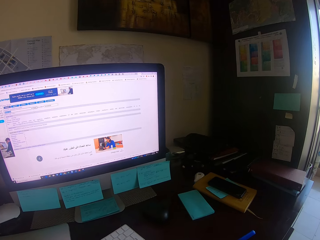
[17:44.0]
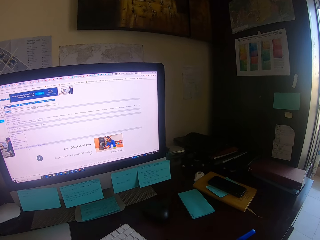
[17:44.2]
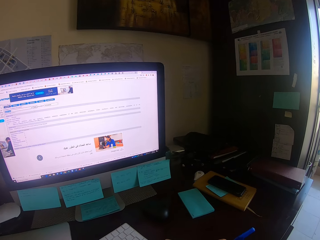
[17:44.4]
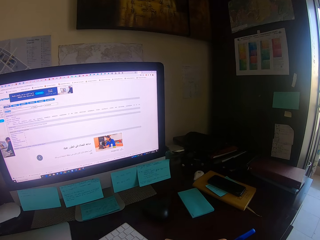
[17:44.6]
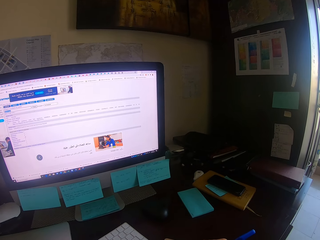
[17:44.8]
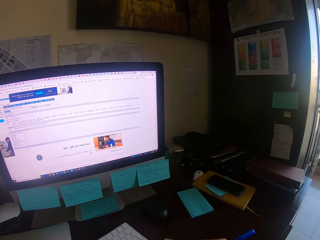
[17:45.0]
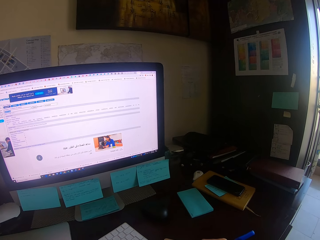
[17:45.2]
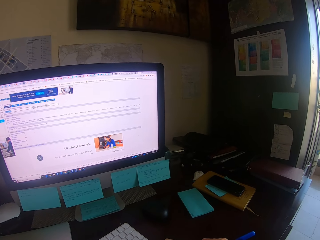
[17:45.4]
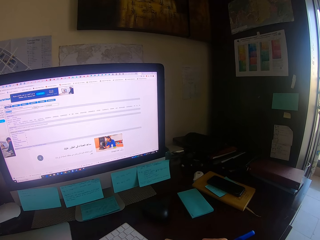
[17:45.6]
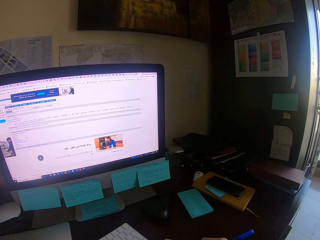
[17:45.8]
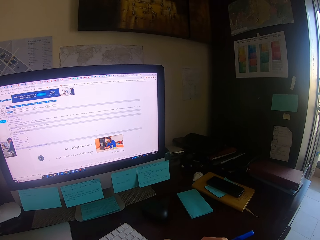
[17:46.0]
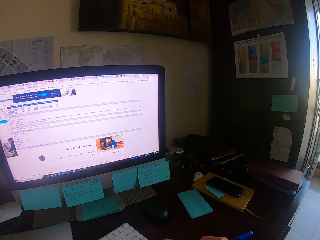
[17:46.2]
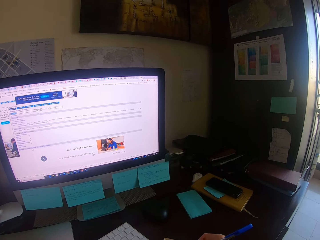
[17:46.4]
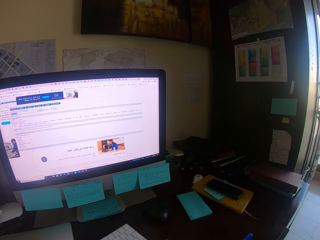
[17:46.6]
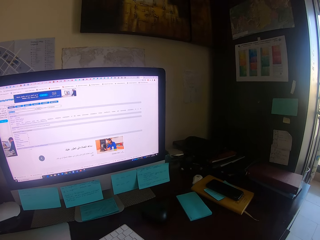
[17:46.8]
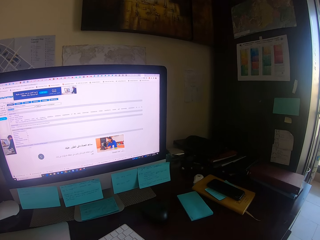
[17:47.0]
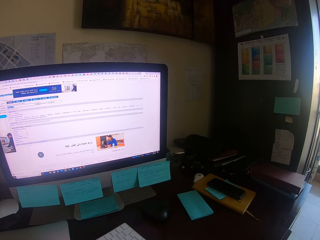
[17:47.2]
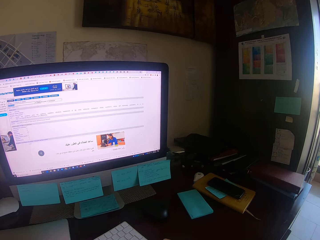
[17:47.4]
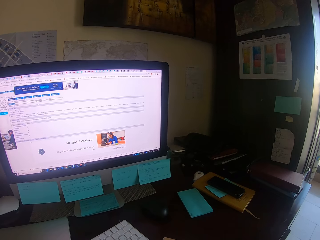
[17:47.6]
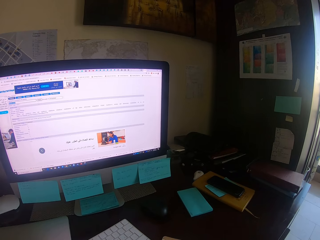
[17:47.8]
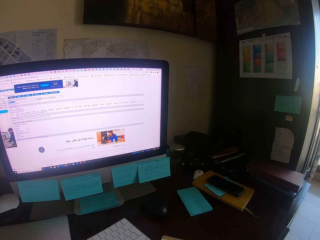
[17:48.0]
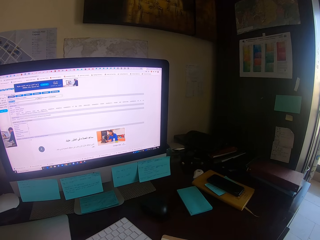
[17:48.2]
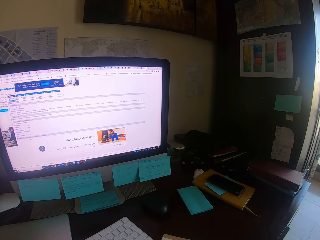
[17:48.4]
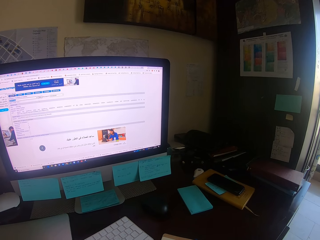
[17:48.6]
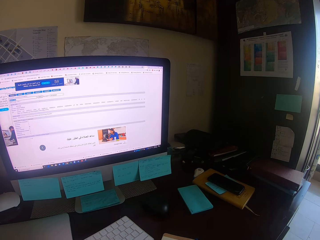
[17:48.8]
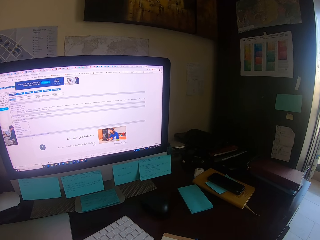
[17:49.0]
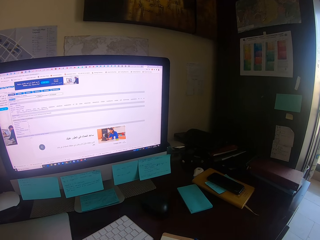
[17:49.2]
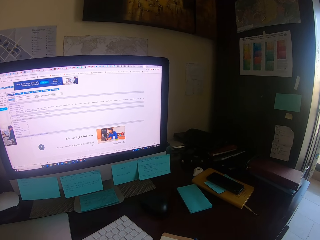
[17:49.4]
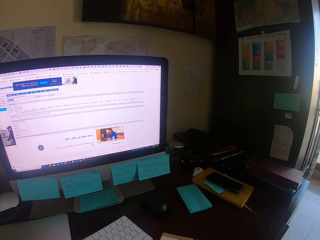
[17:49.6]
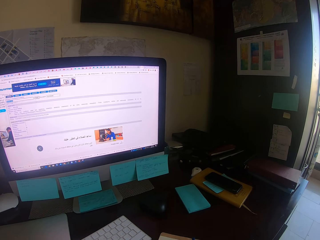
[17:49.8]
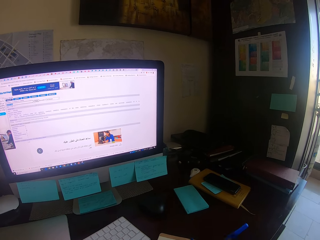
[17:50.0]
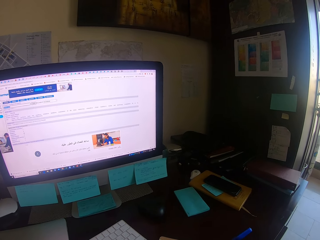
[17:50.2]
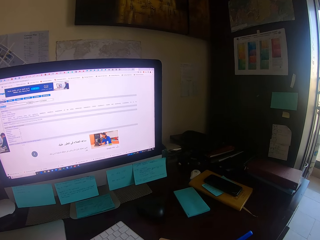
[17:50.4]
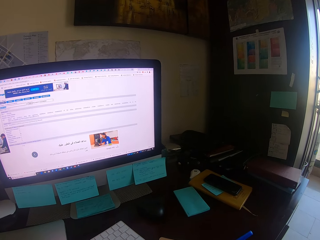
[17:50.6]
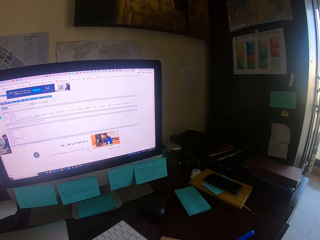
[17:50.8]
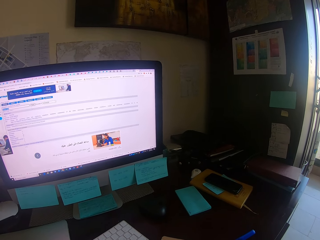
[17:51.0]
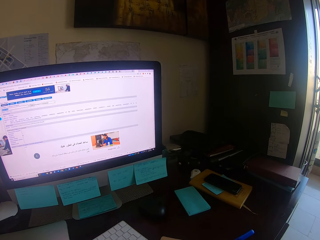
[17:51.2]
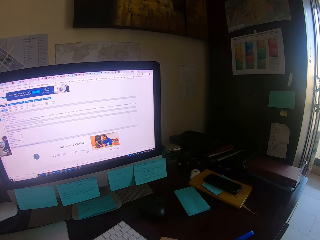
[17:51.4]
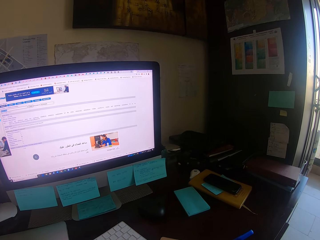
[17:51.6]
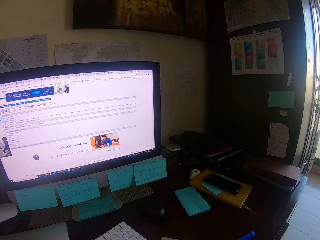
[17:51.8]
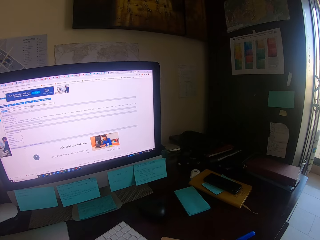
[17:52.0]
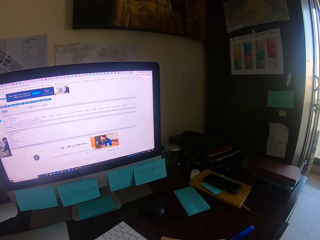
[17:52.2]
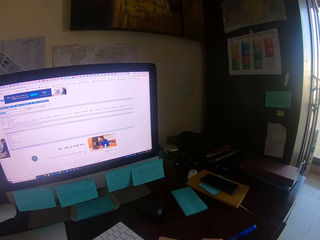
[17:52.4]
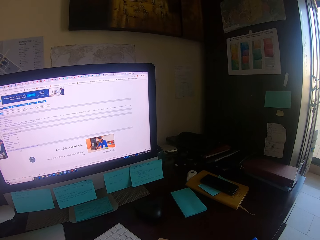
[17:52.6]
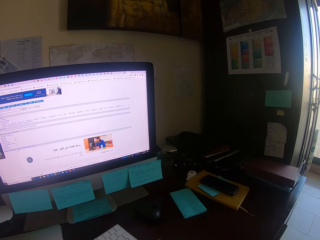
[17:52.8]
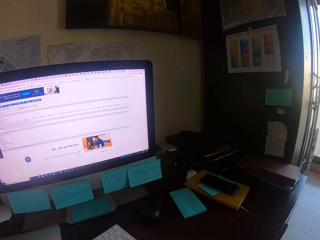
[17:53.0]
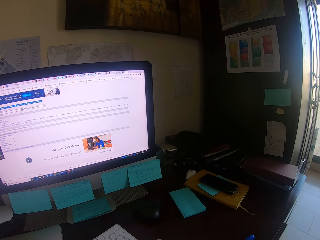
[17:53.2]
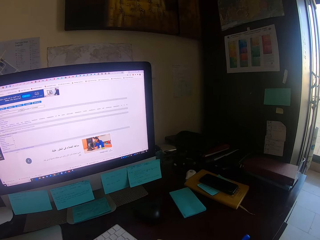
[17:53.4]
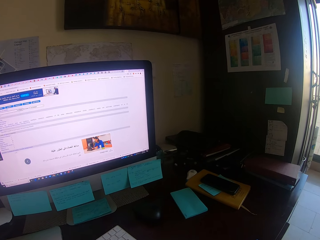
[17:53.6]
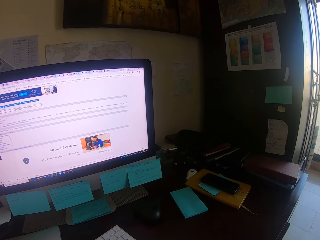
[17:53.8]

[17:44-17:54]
The camera wearer focuses on a computer.

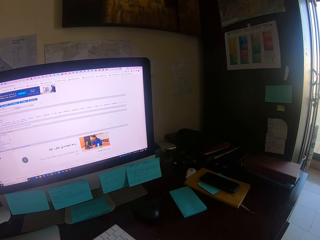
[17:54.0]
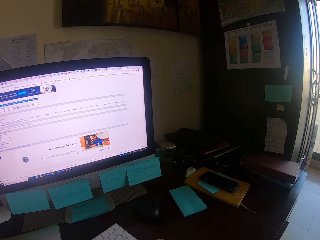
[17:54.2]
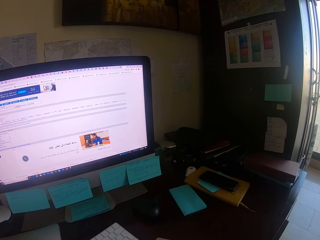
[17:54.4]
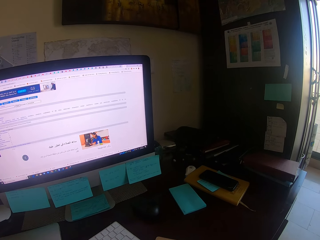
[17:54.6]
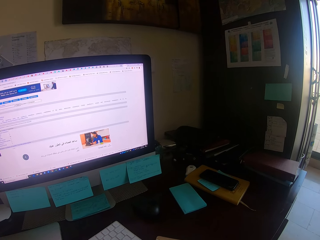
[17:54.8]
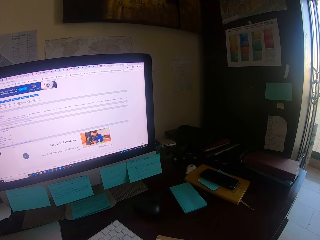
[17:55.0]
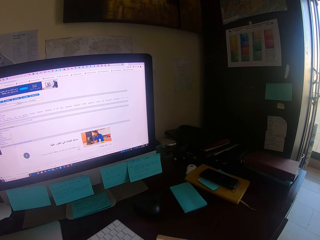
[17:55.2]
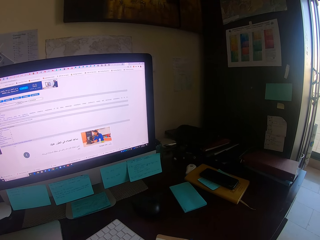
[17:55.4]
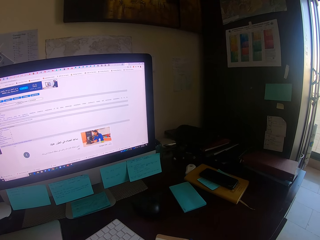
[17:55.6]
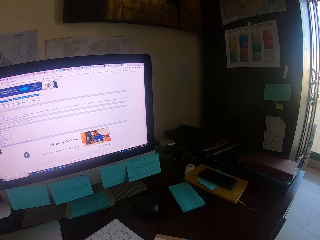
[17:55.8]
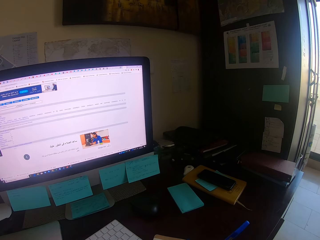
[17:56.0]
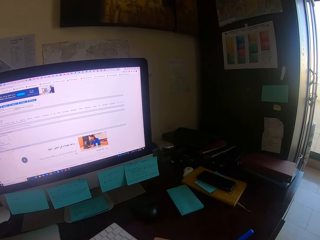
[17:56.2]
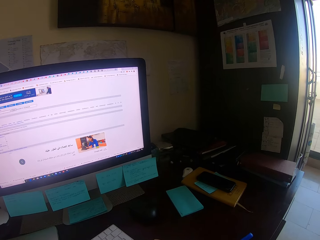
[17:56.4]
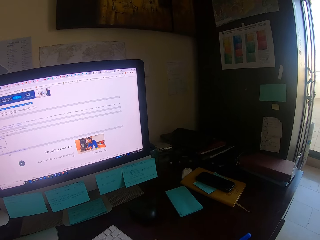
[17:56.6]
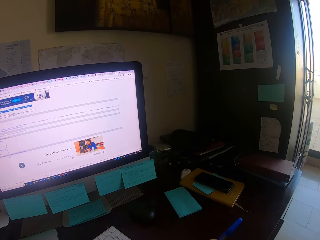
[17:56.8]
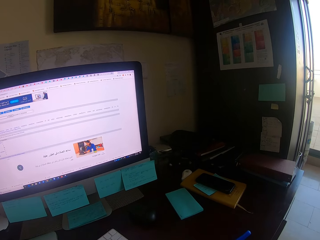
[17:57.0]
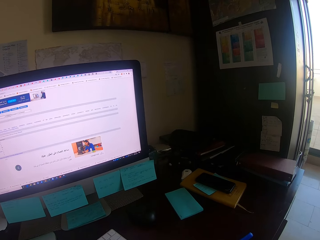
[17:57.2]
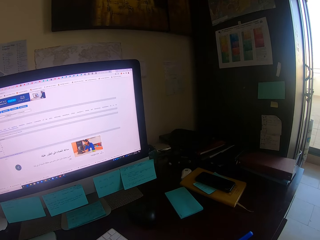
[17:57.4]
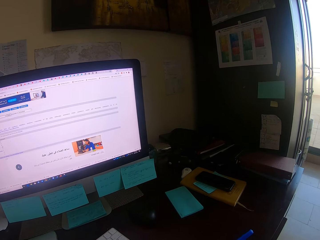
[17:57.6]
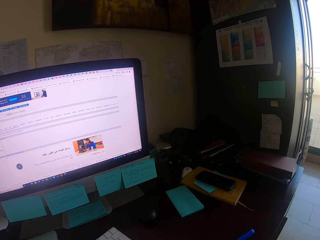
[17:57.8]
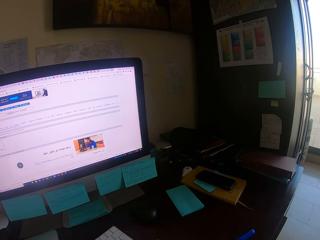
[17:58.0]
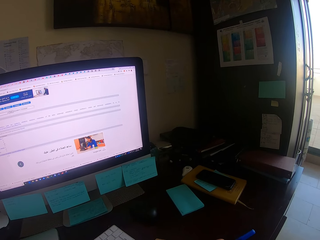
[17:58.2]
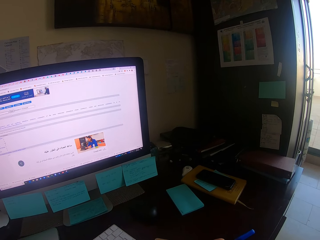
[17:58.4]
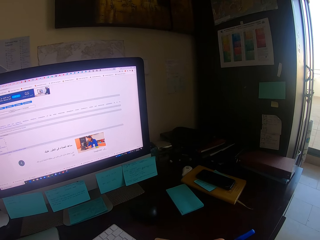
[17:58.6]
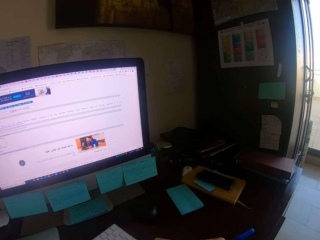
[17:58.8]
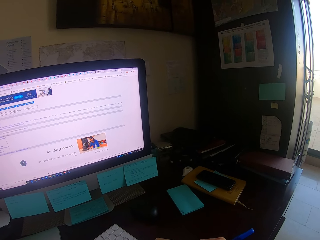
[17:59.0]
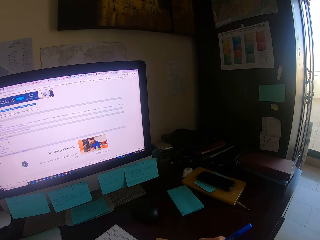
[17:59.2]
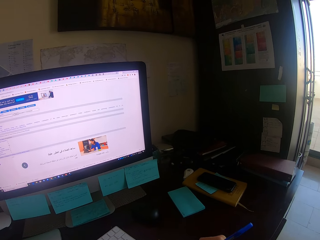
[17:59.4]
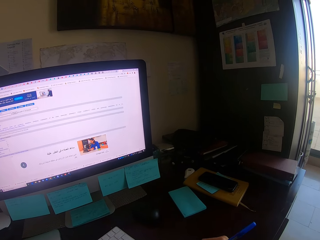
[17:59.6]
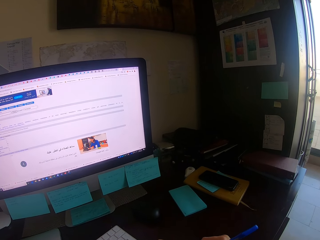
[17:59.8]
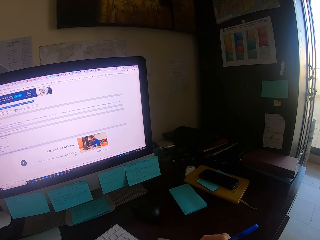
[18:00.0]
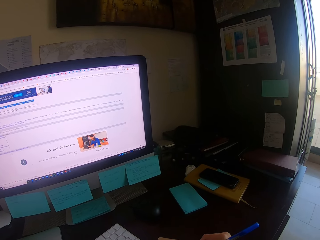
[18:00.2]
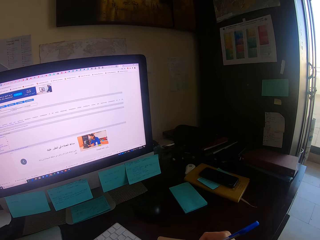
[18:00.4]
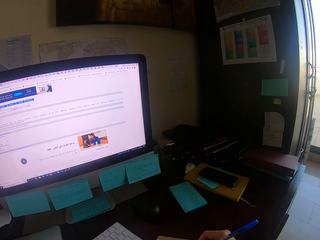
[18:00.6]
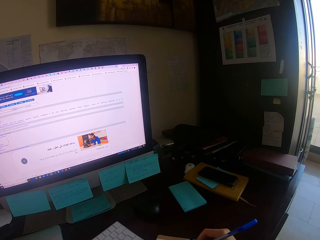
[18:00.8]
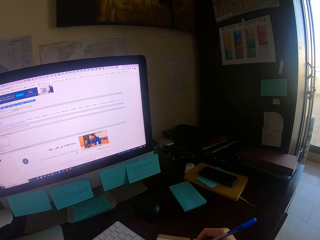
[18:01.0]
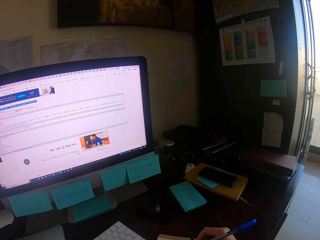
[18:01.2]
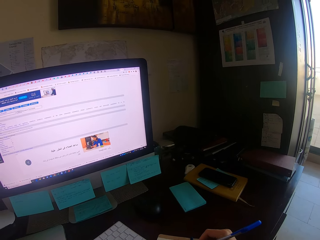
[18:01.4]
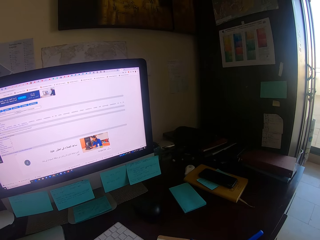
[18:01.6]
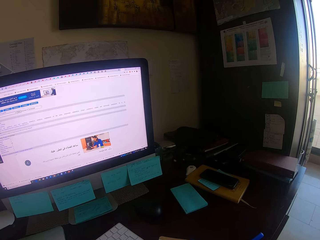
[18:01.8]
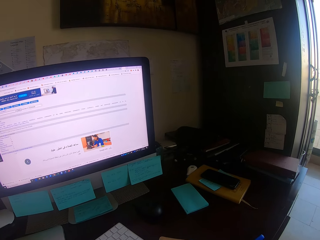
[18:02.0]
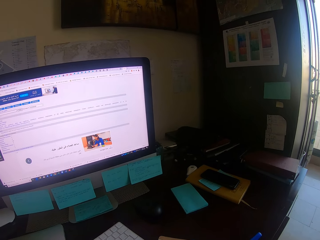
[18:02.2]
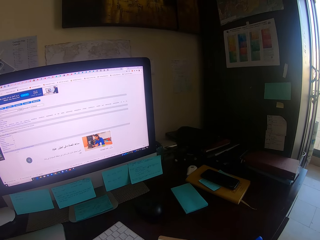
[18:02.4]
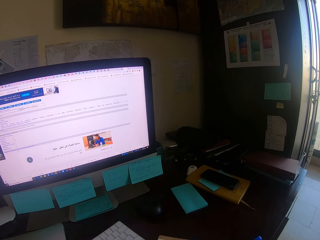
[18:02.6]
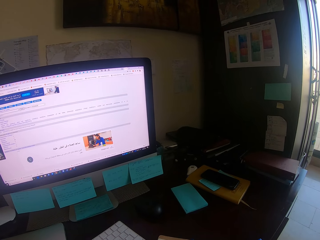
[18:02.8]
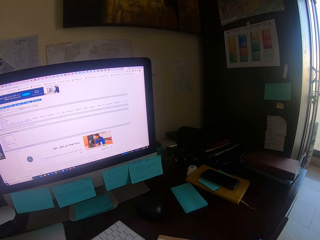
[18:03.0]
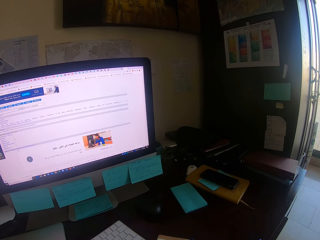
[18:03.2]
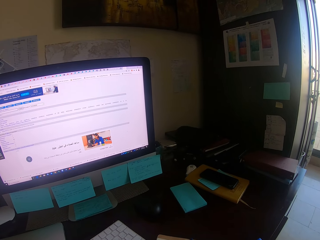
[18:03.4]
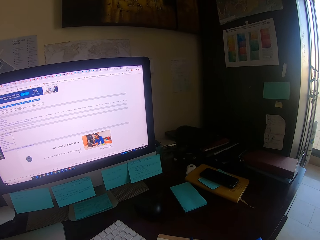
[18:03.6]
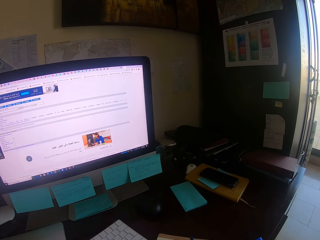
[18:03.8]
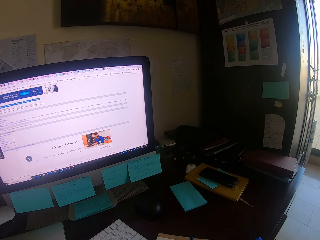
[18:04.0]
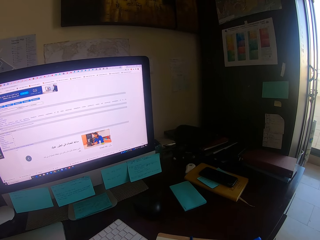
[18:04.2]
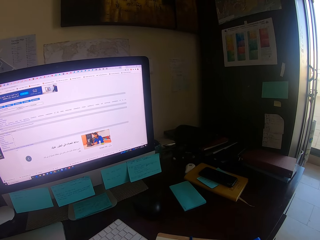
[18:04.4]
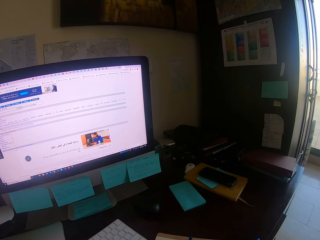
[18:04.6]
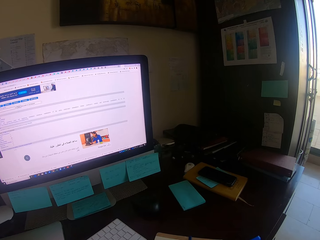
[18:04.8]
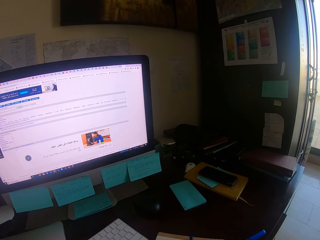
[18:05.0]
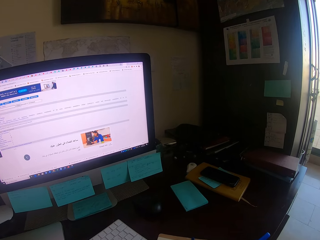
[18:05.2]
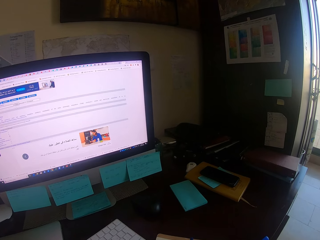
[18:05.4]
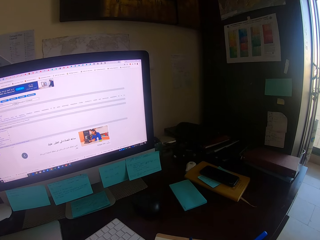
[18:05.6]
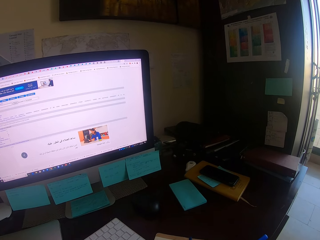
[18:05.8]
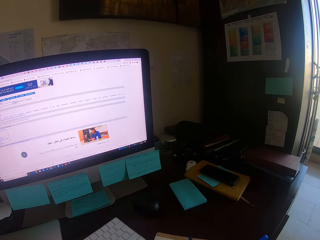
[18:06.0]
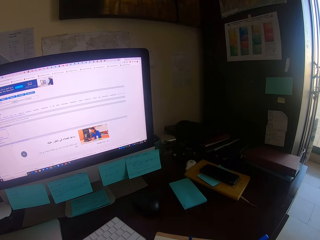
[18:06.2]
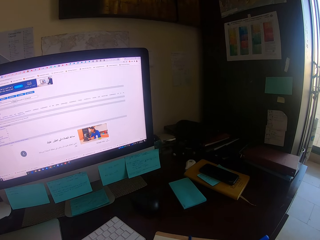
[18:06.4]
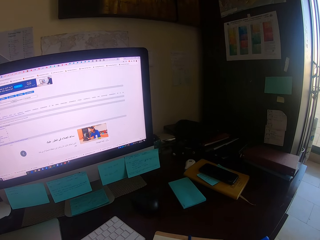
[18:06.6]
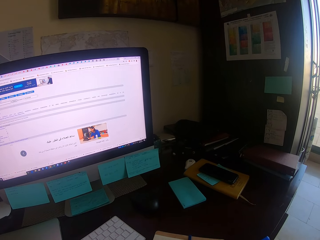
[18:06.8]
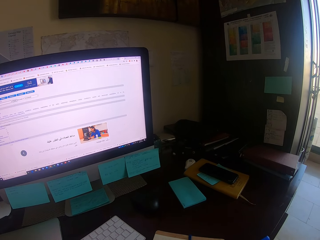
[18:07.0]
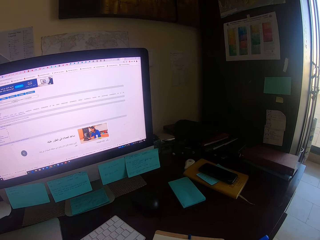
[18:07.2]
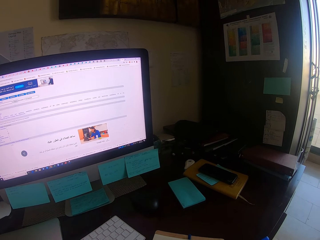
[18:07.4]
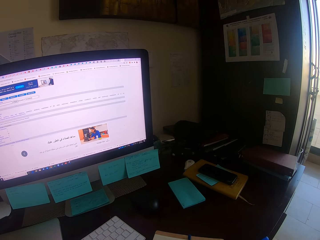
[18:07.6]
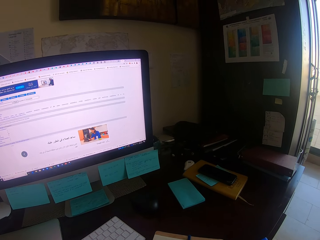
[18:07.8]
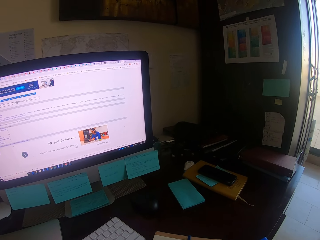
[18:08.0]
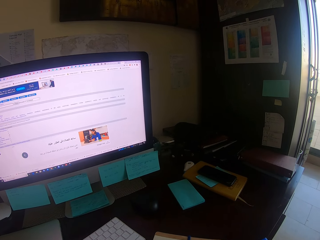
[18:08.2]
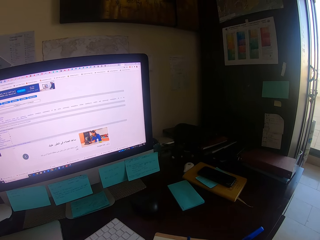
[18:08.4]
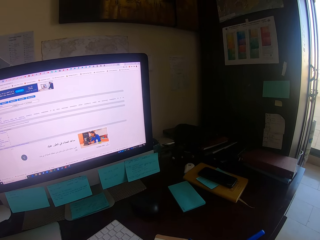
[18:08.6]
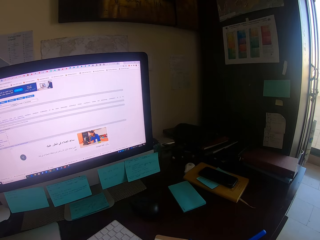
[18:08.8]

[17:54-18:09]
The camera wearer holds a pen. They focus on a computer.
